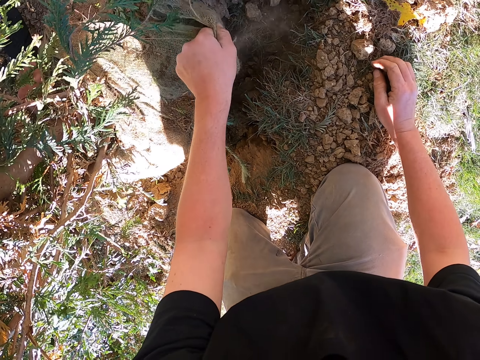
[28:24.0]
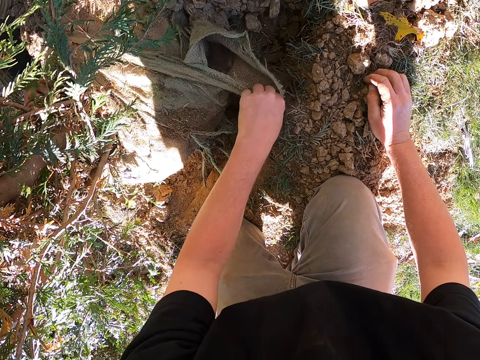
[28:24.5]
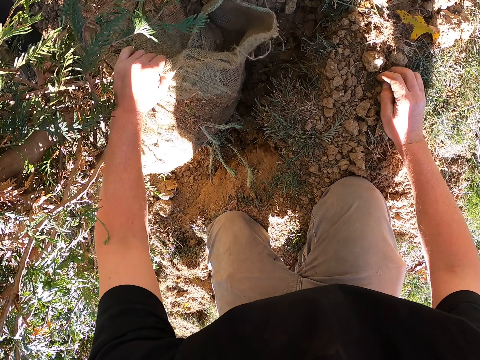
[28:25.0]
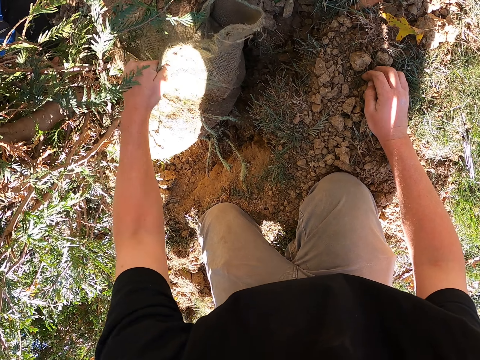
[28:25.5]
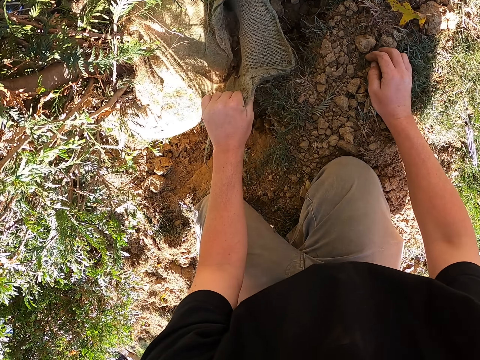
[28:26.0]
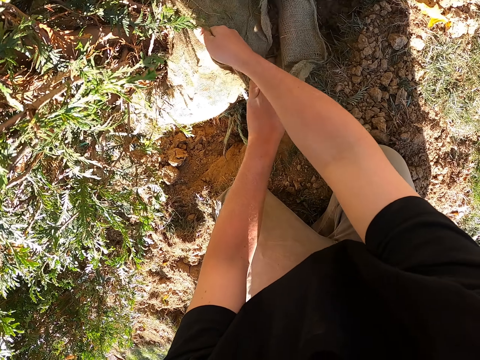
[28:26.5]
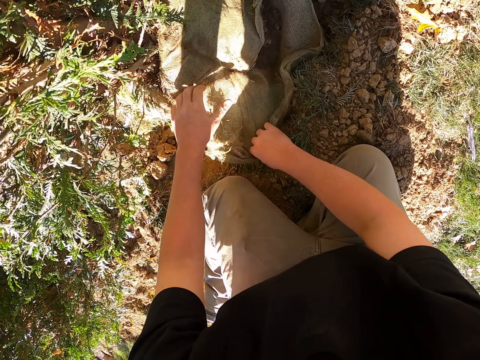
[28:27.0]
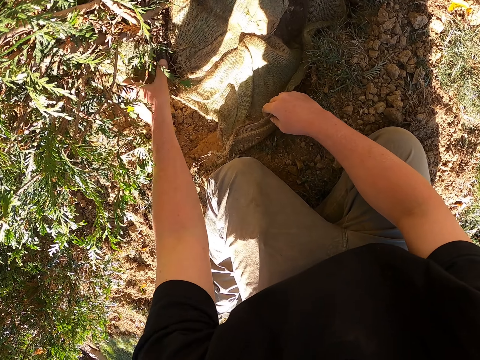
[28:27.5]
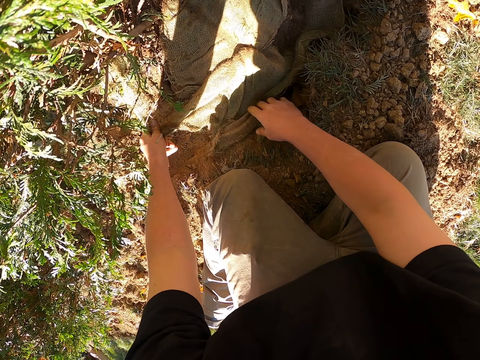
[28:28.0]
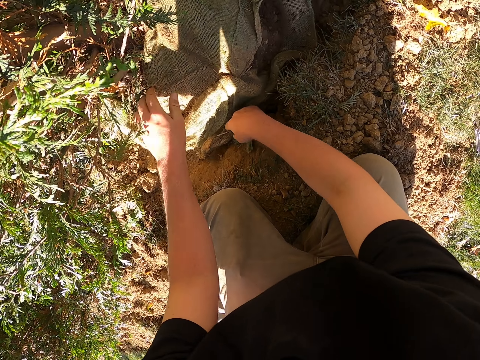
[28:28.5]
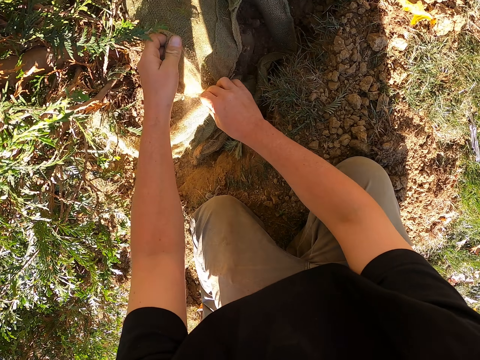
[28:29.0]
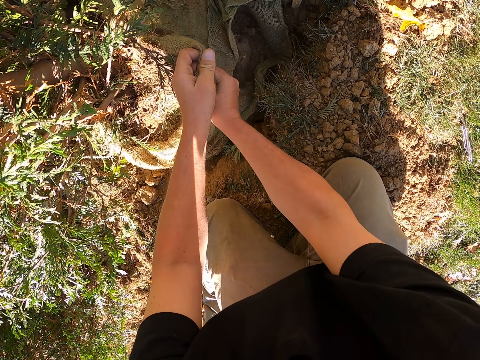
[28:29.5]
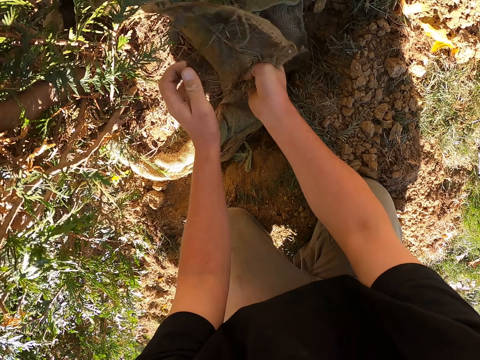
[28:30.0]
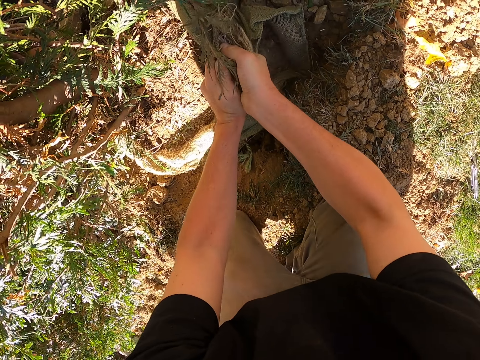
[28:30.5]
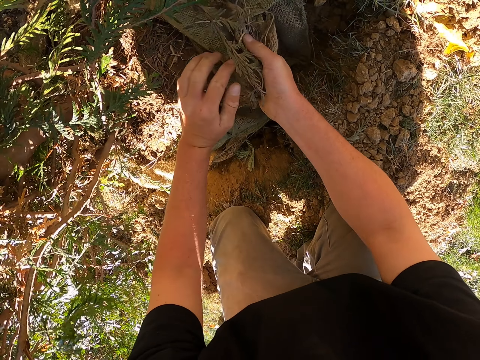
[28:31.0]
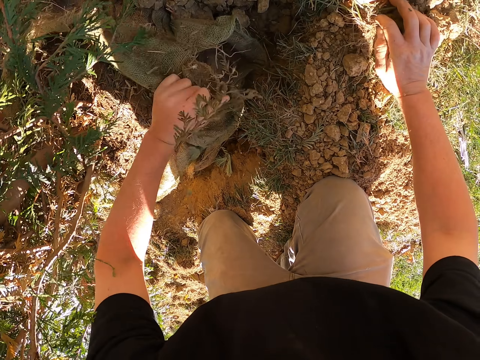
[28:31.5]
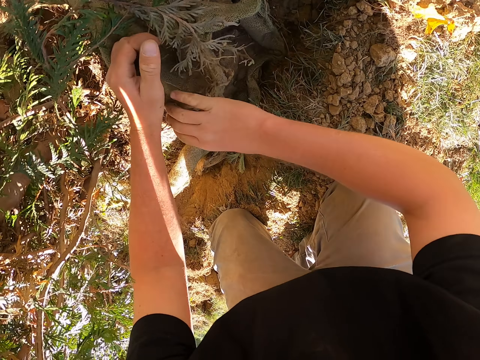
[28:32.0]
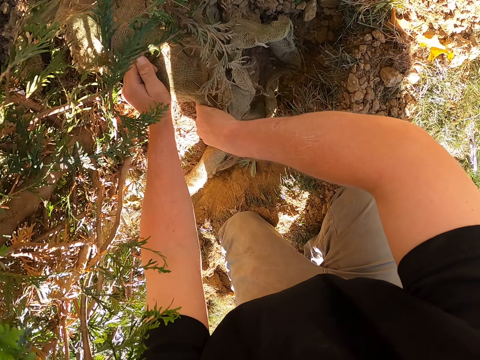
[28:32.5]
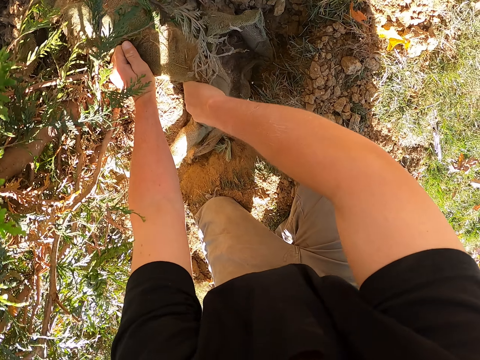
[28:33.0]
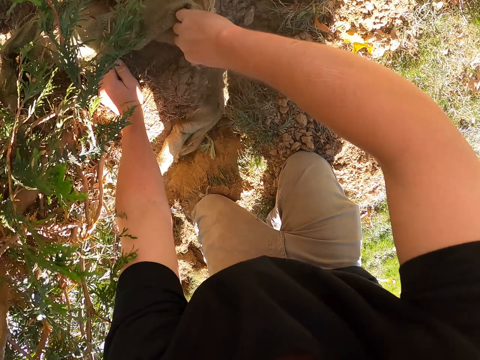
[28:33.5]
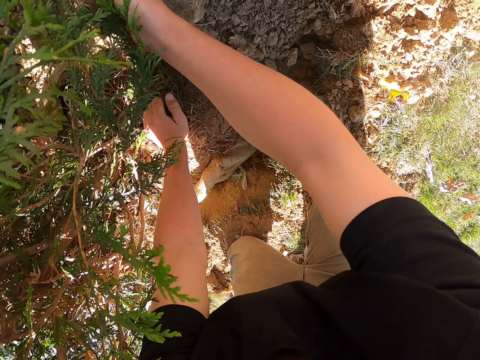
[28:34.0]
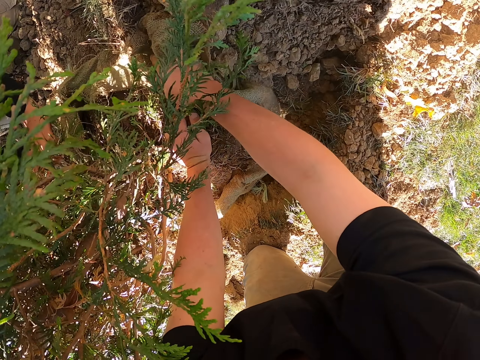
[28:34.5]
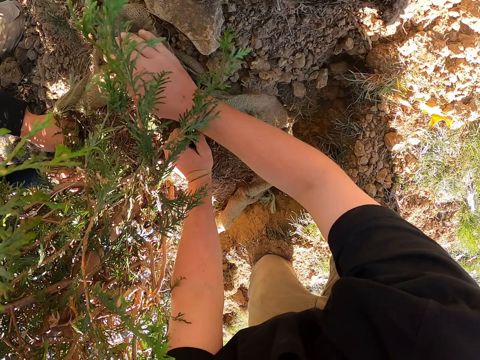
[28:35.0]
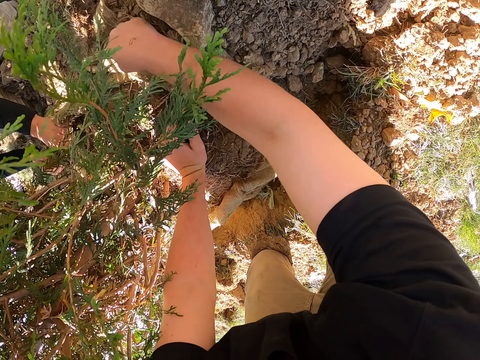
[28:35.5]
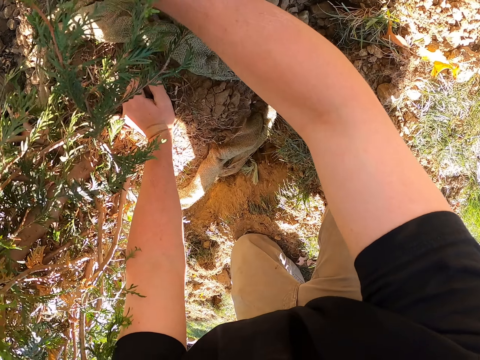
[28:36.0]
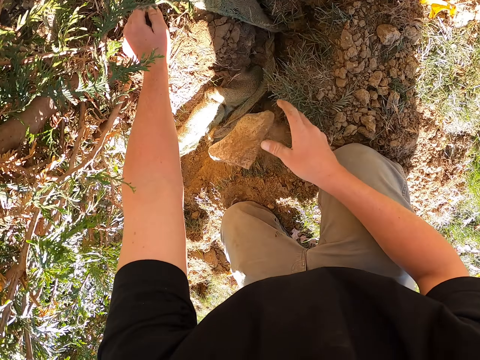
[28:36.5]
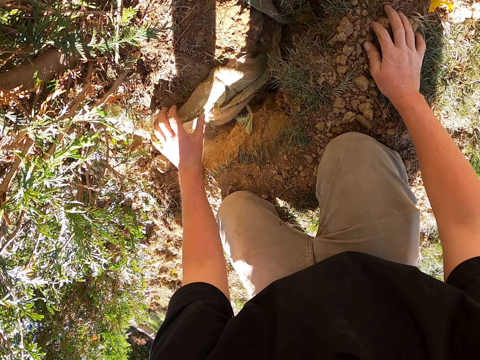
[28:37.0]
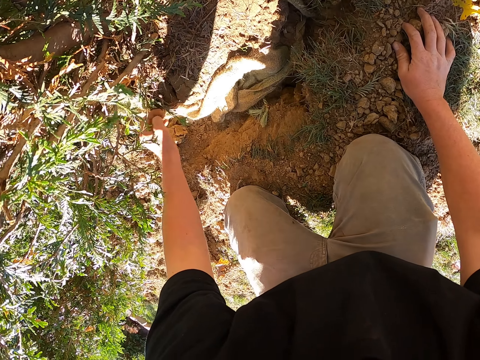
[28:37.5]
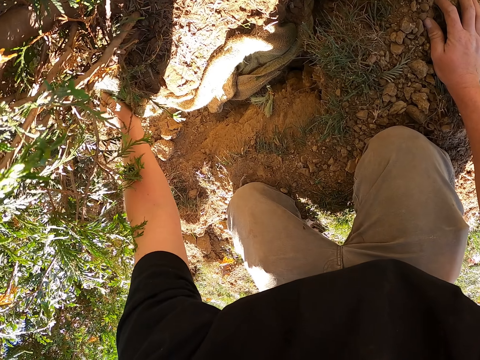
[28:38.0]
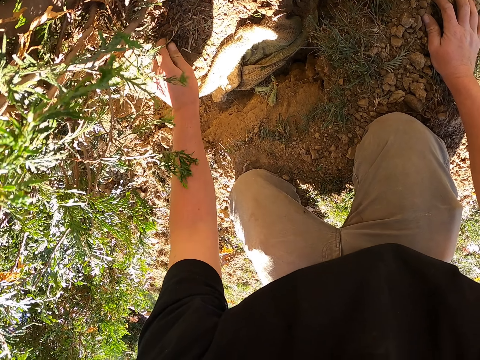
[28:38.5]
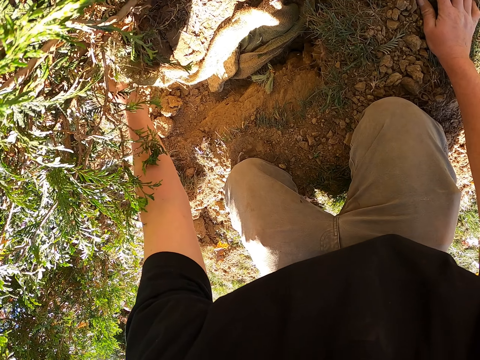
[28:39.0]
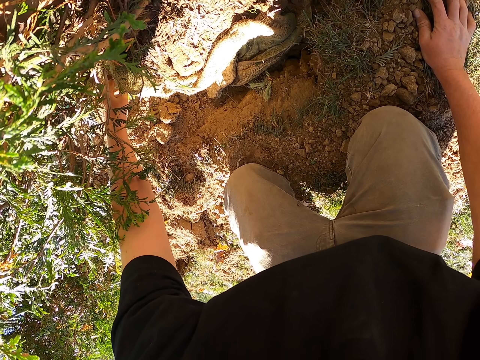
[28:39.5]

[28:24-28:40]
The camera wearer takes the stone. They drop down the stone.

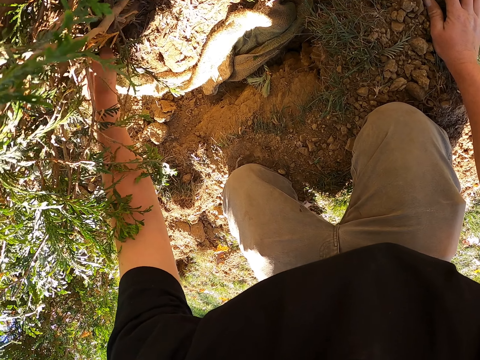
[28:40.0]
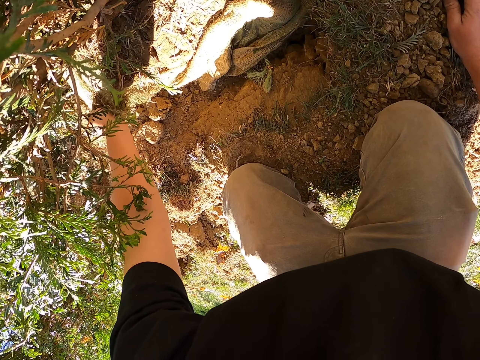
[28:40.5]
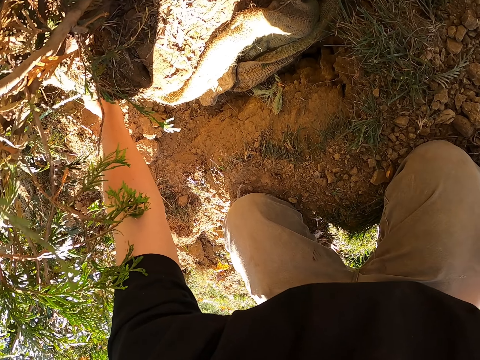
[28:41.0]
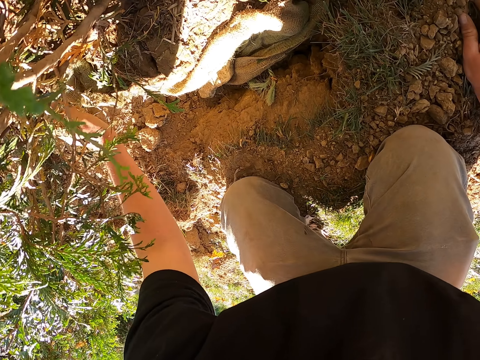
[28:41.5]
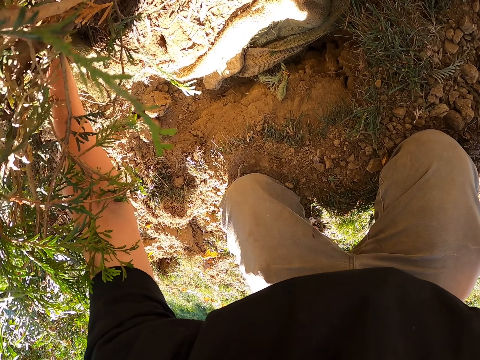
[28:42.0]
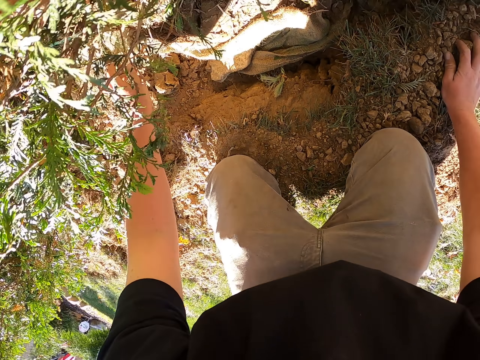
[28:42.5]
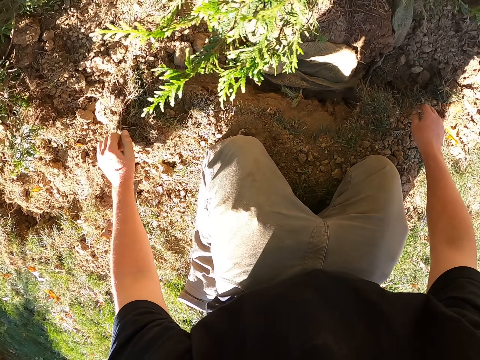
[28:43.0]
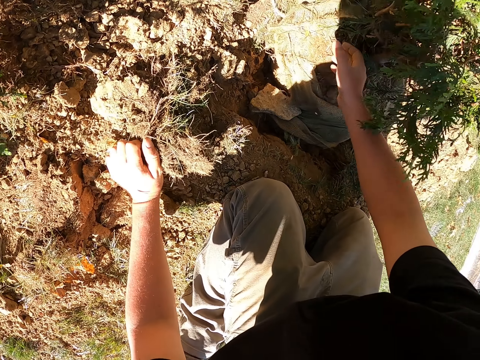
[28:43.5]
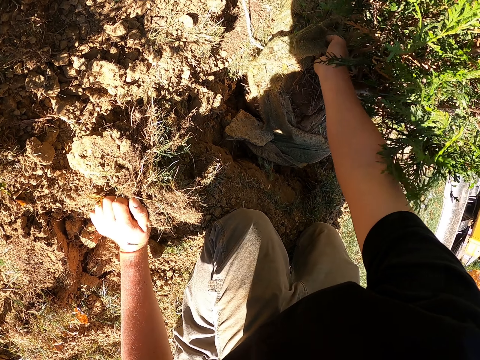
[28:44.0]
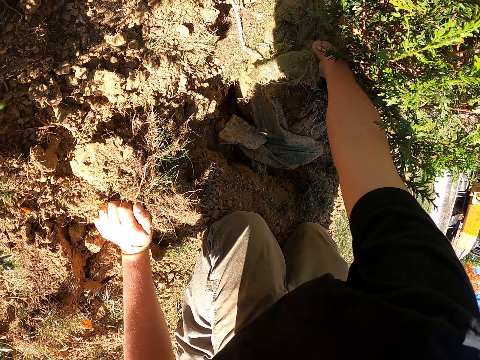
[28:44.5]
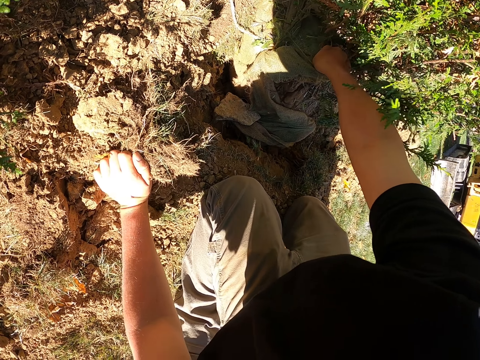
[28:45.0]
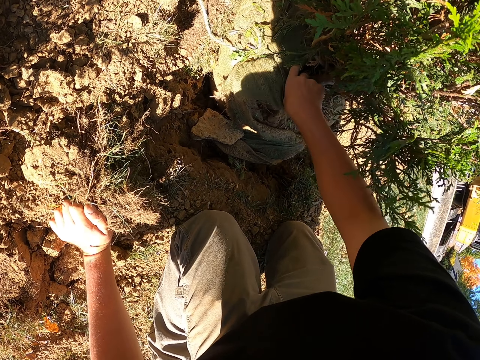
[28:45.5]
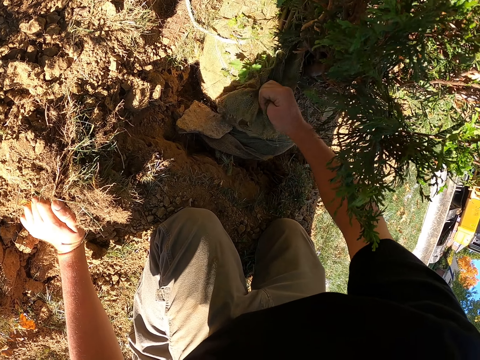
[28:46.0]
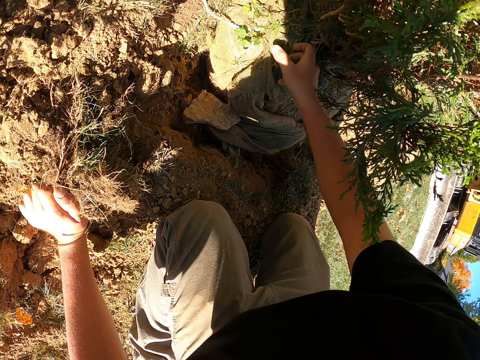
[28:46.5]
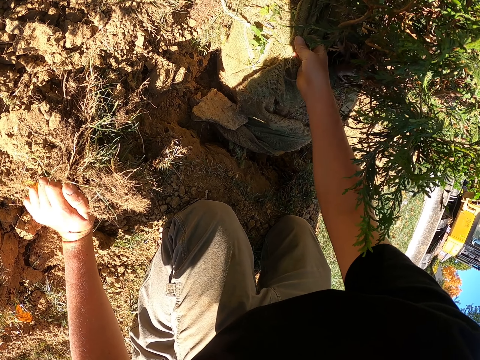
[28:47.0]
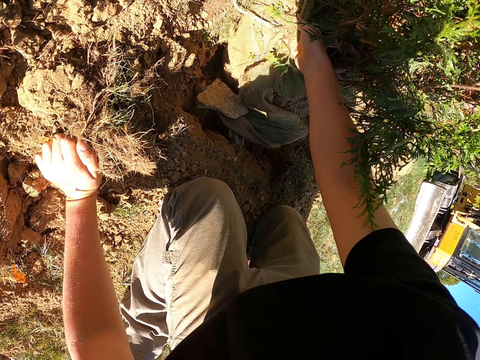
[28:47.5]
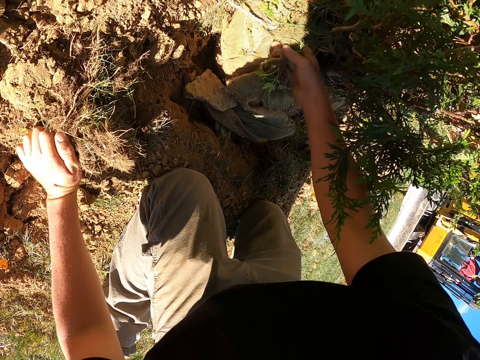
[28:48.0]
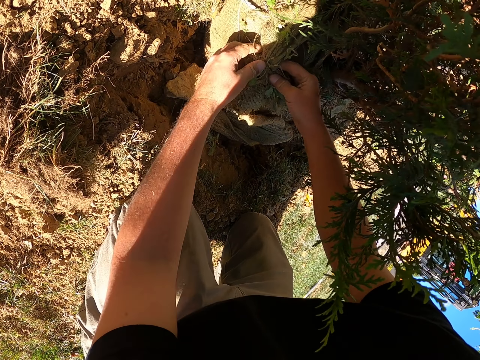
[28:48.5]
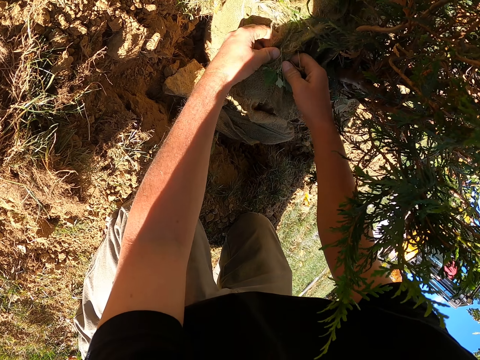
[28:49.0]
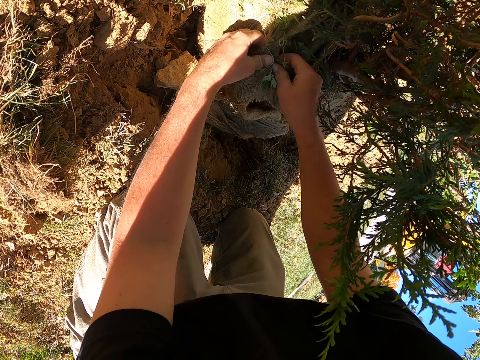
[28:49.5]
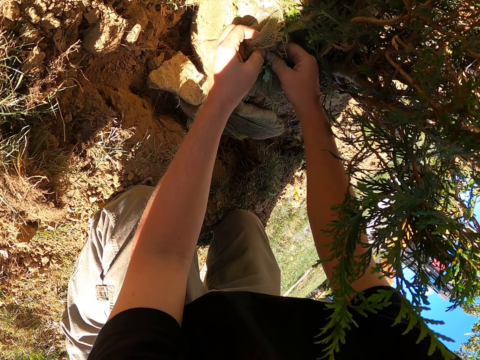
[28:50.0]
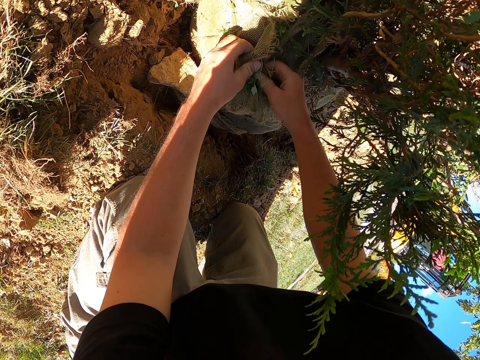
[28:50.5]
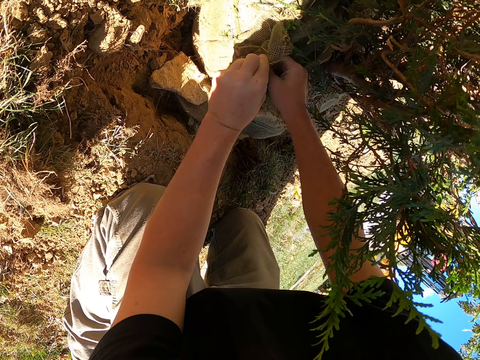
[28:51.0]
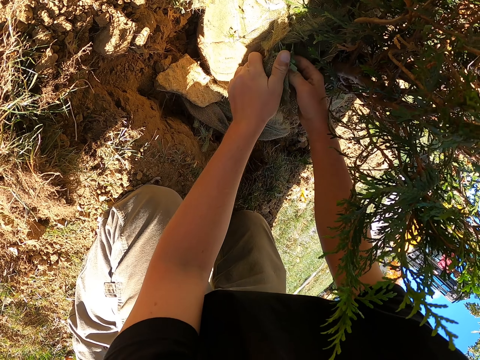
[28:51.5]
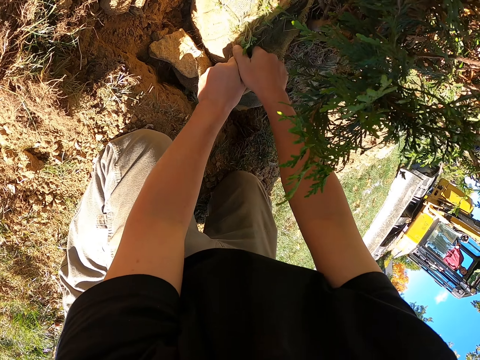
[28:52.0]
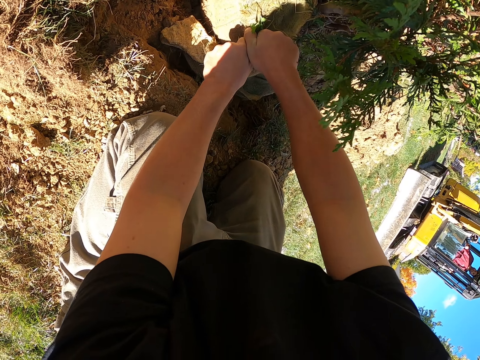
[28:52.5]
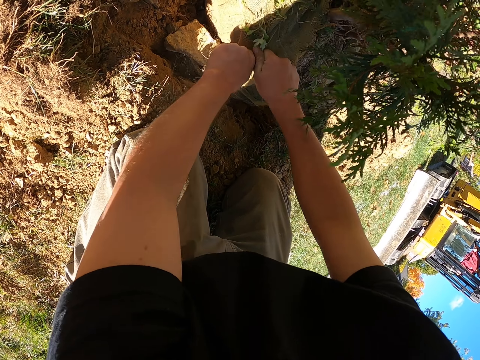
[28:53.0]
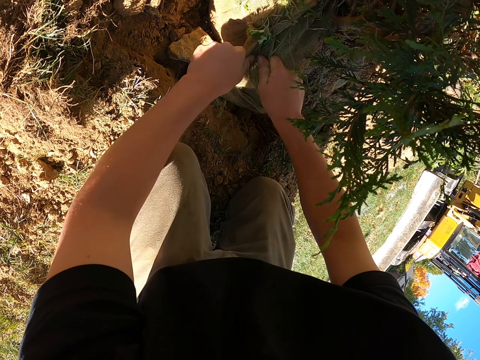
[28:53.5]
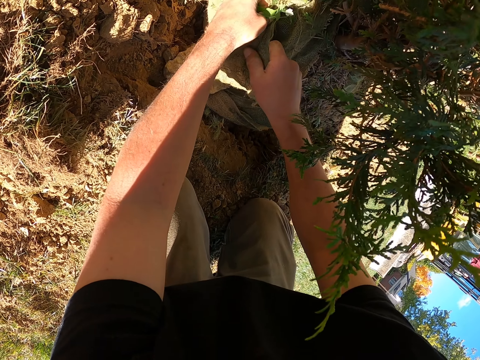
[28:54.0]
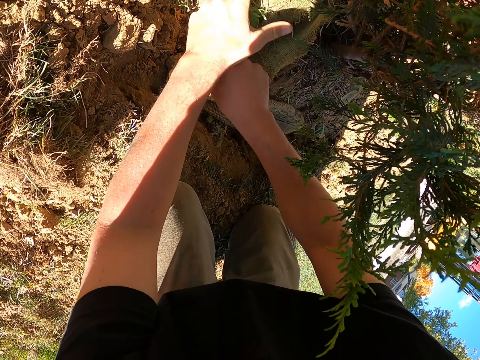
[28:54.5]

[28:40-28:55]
The camera wearer opens the sack. They pull the sack.
